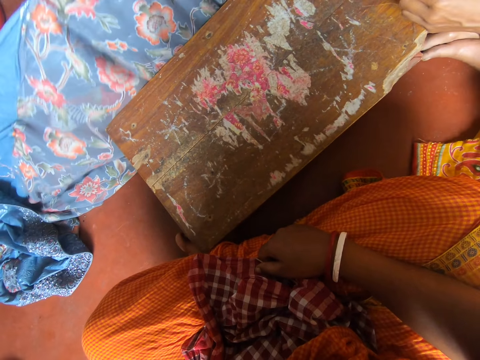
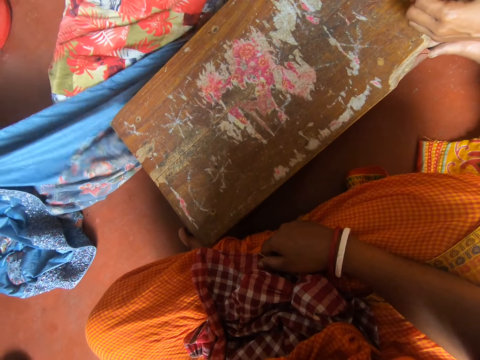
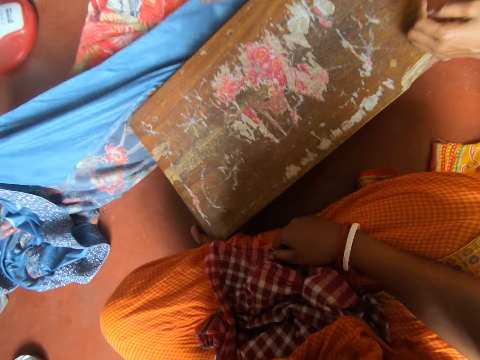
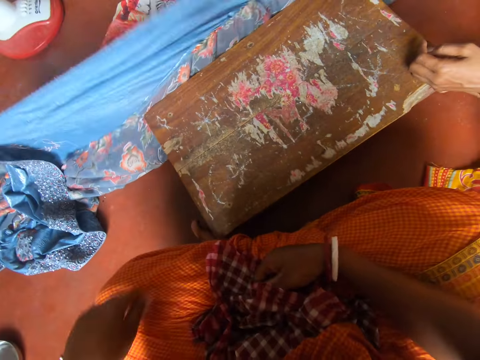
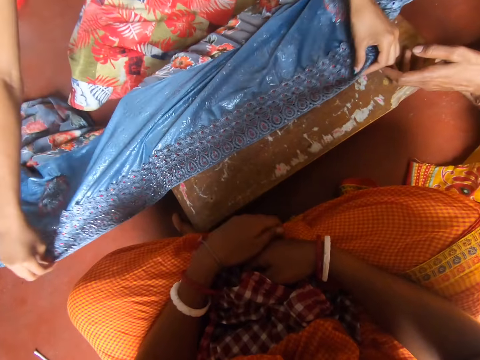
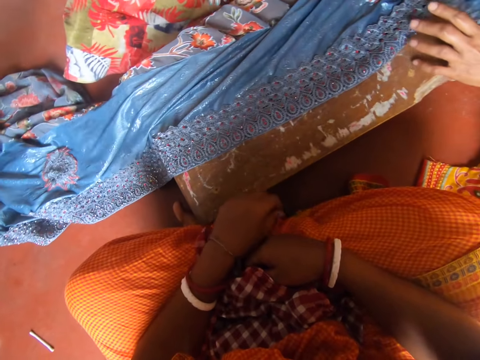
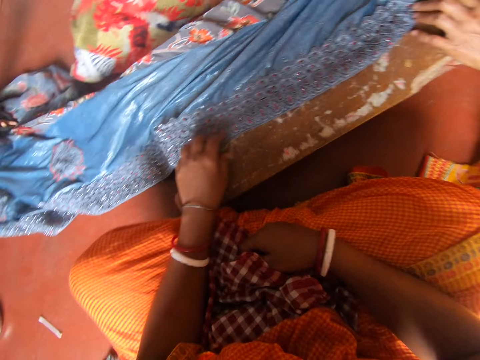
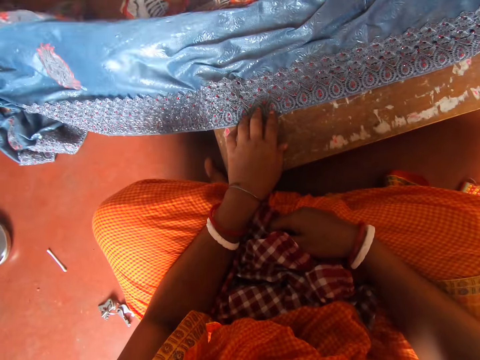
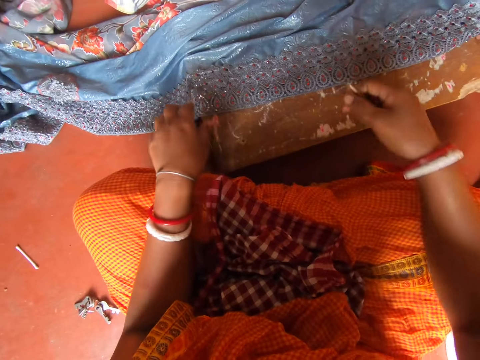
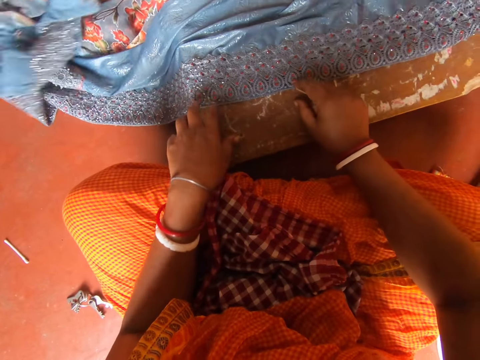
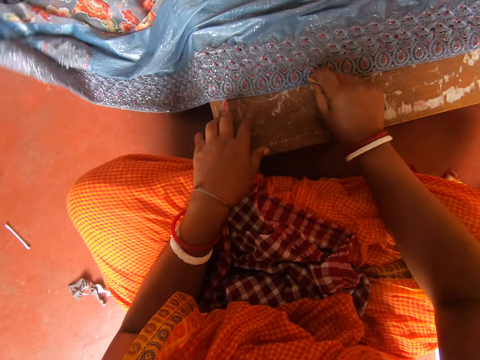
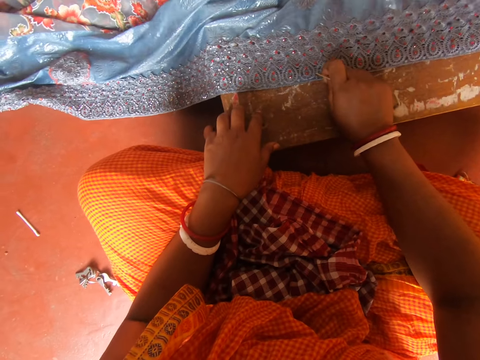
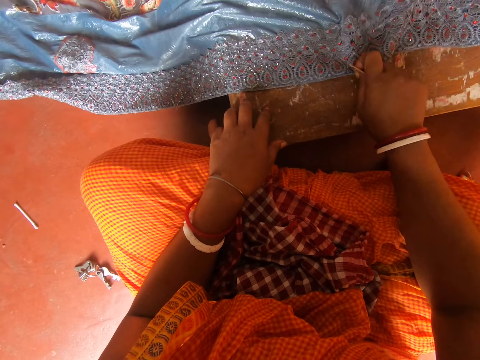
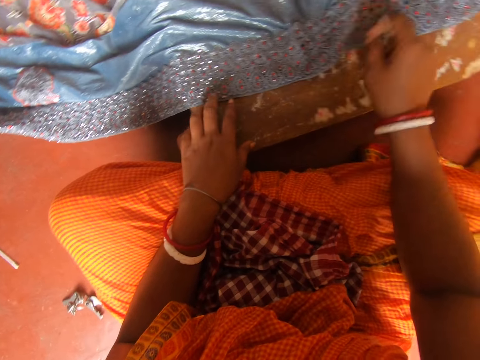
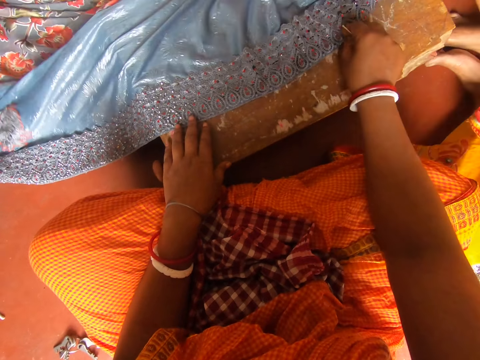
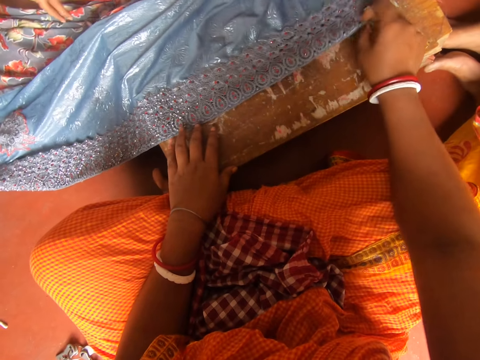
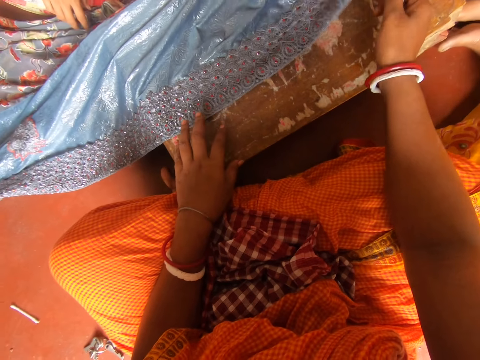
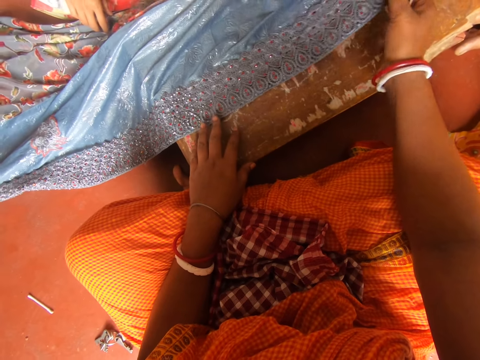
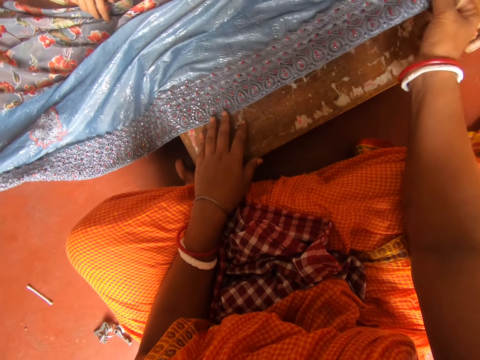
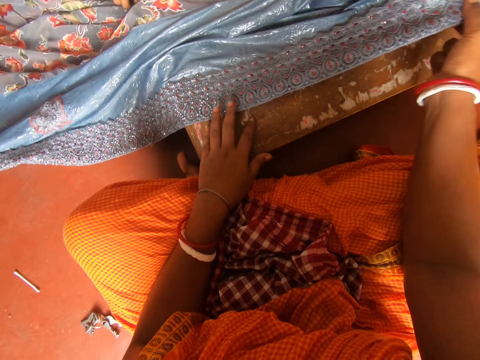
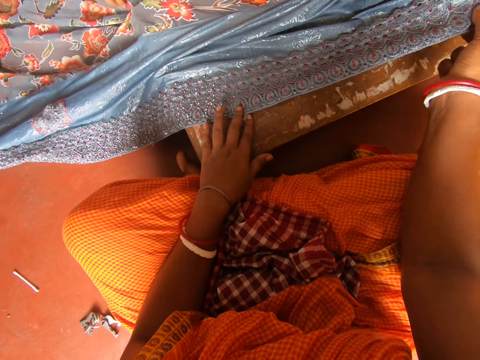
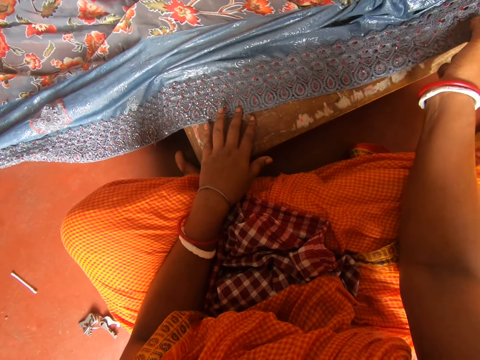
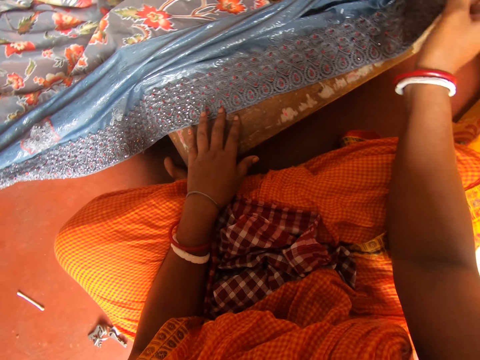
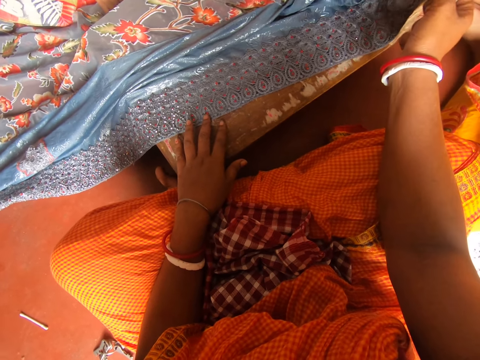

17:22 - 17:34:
A woman picks up a part of the saree with her hands. The woman folds the cloth and places the saree on the stool. Another woman places her hand on the saree. The camera wearer places her hand on the saree. She talks to the other woman. The first woman pulls the cloth and fixes the saree on the stool. The camera wearer holds the saree with her left hand. The first woman pulls the cloth. The camera wearer pulls on a part of the saree. The other woman talks to the camera wearer and the first woman.

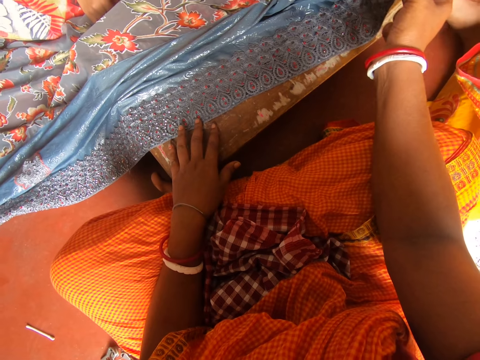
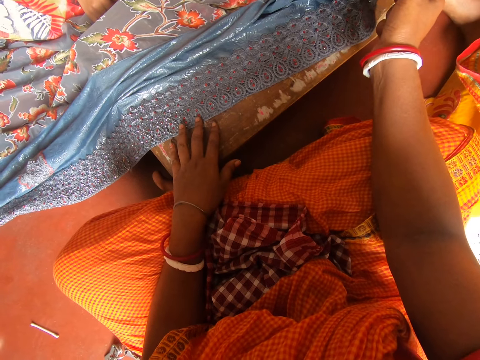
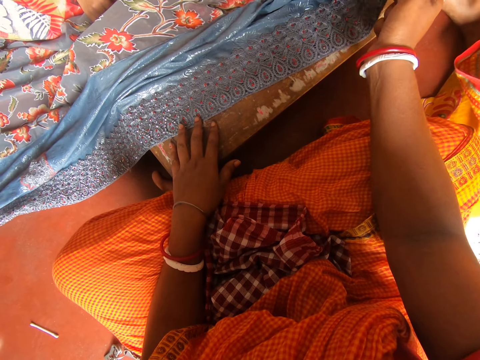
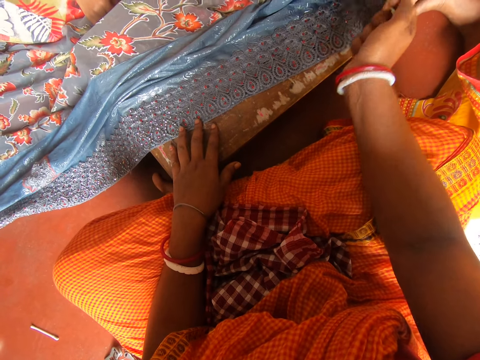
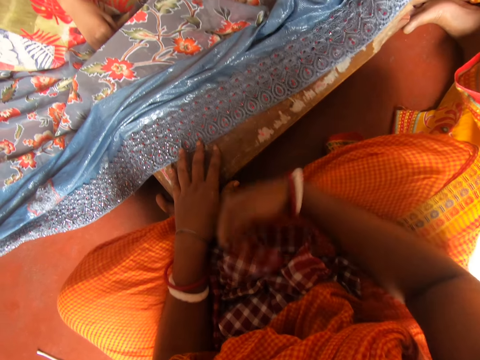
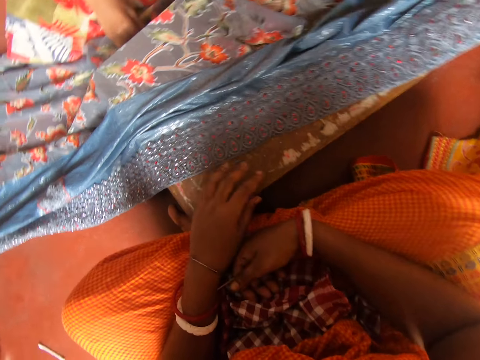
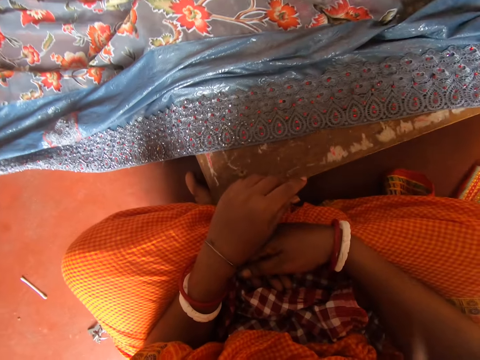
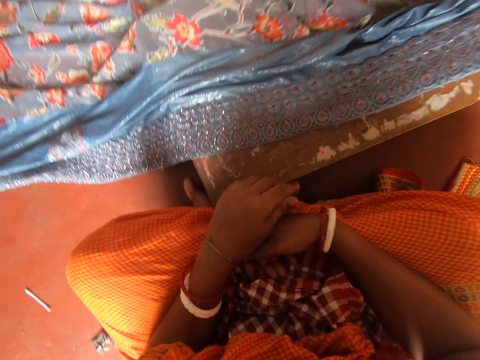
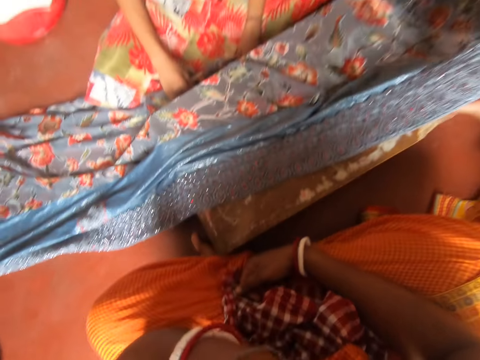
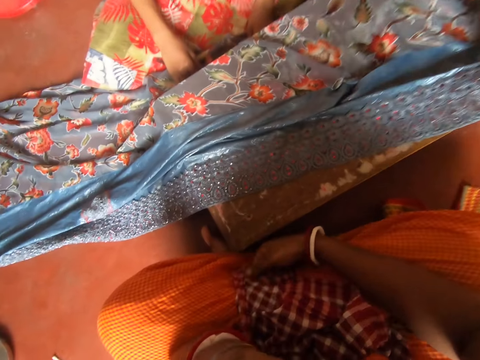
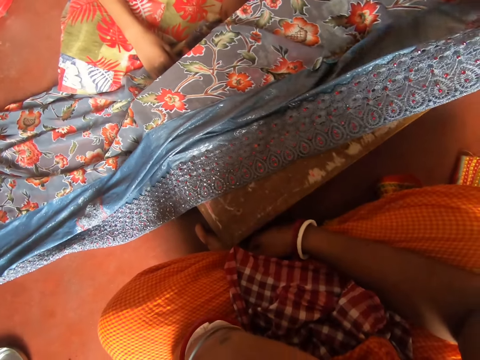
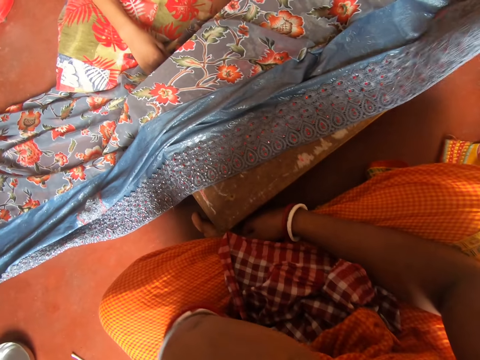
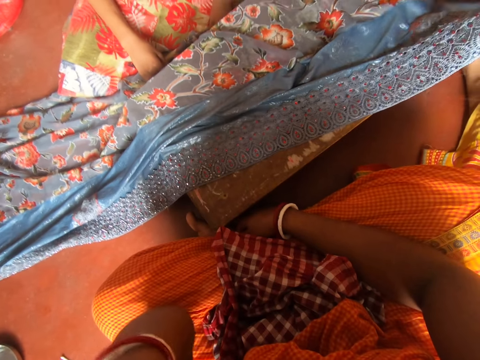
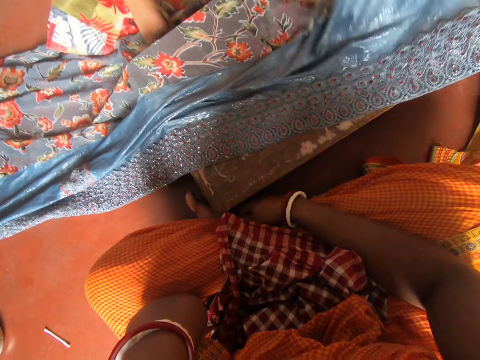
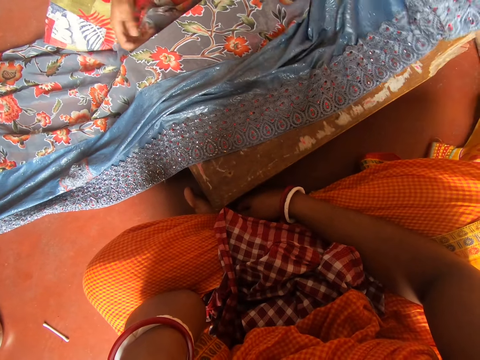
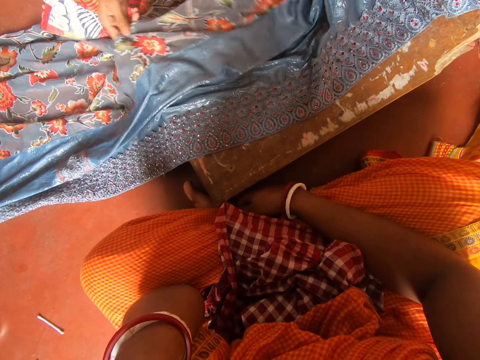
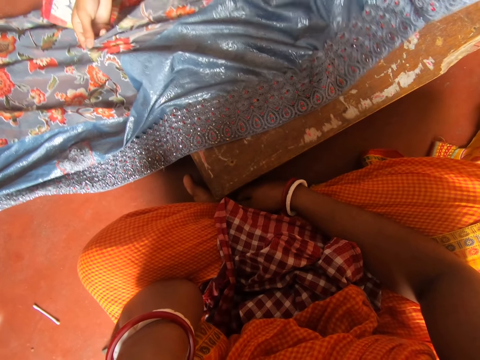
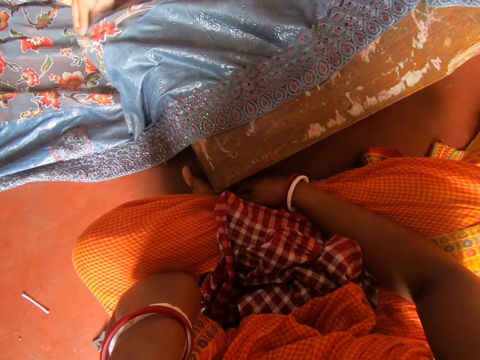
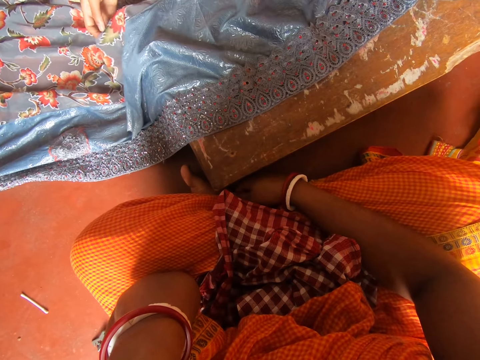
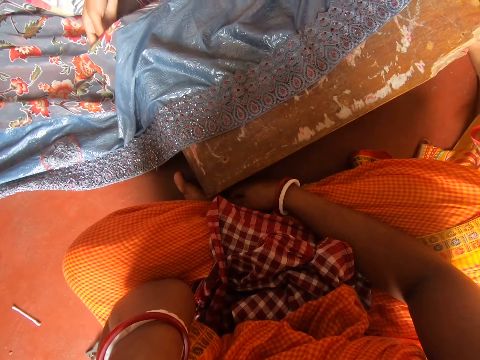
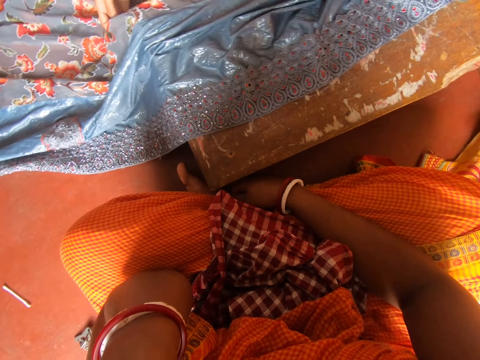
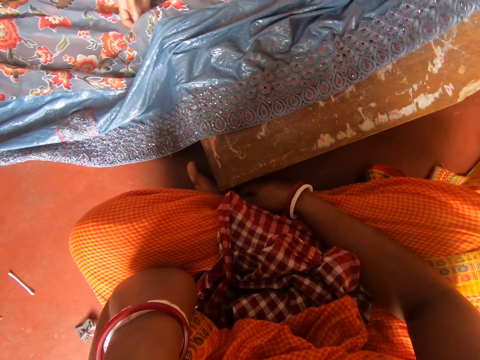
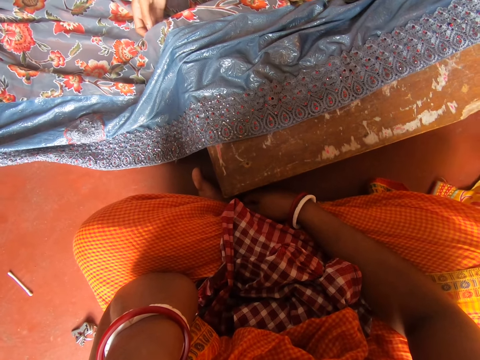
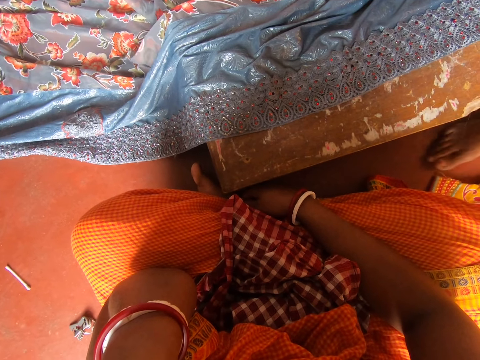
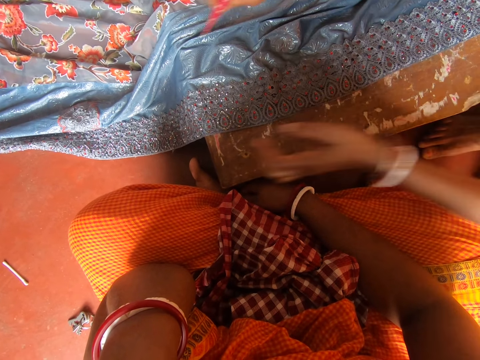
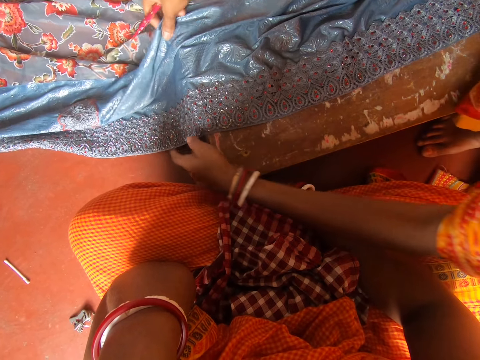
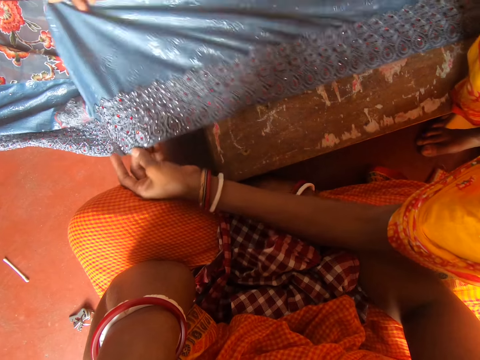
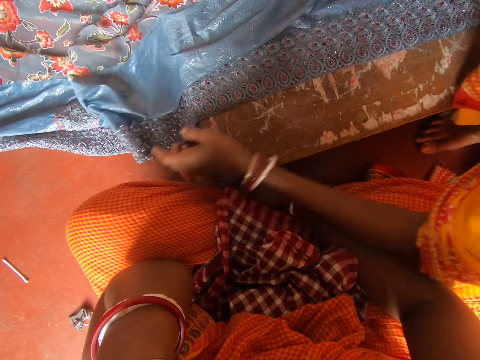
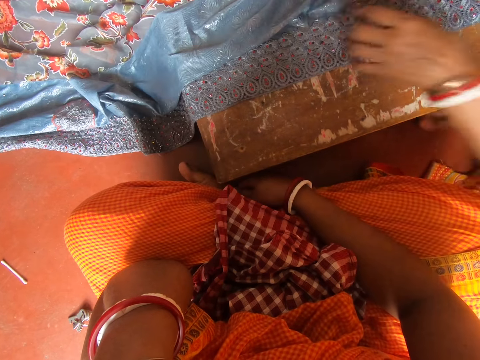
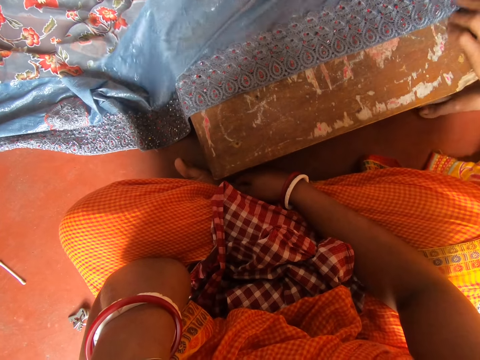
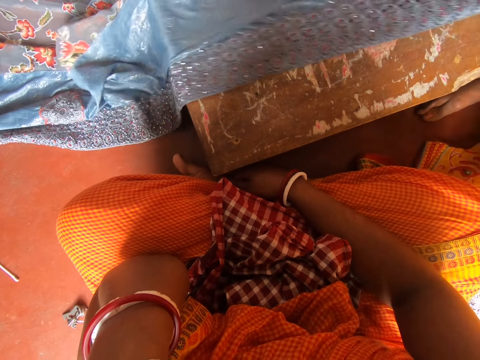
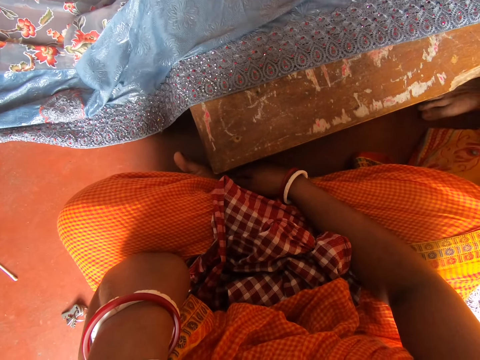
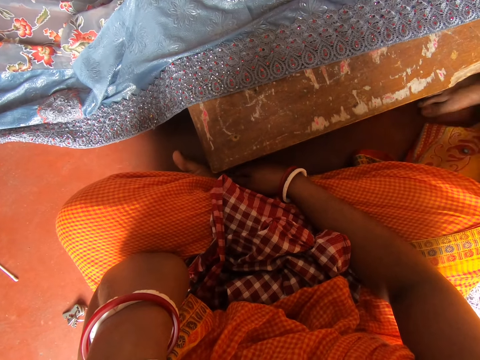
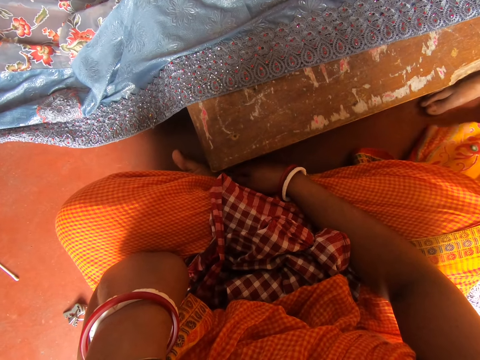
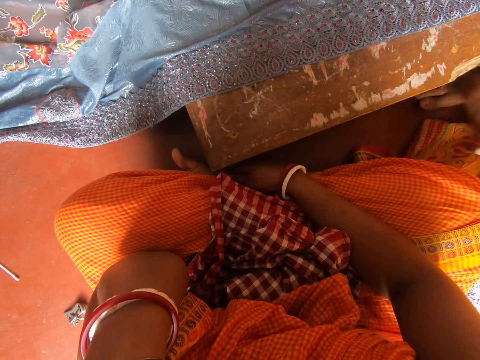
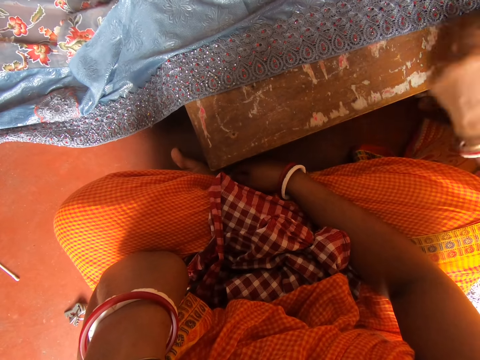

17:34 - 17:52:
The camera wearer looks around. A woman talks to the camera wearer and another woman. The other woman fixes the saree on the stool. The first woman holds the saree with her hand, fixes the saree on the stool, and pulls the cloth. The camera wearer talks to the other woman and the first woman. The other woman holds the saree with her hands, fixes the saree on the stool, and pulls the cloth. The other woman talks to the camera wearer and the first woman.
